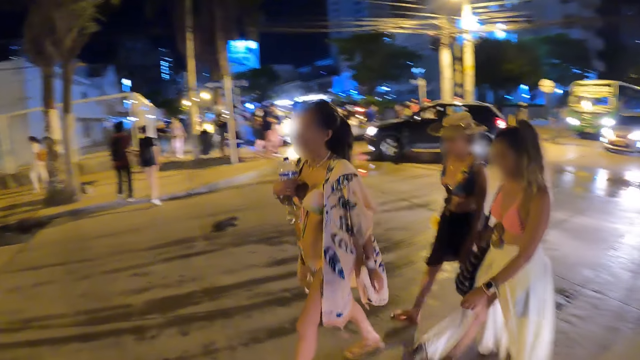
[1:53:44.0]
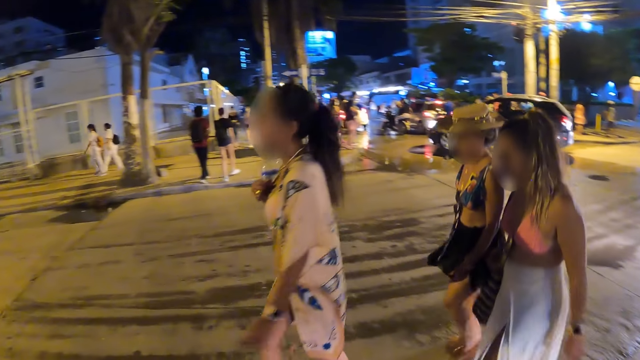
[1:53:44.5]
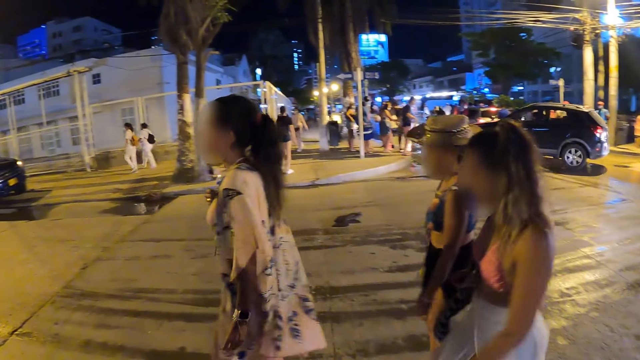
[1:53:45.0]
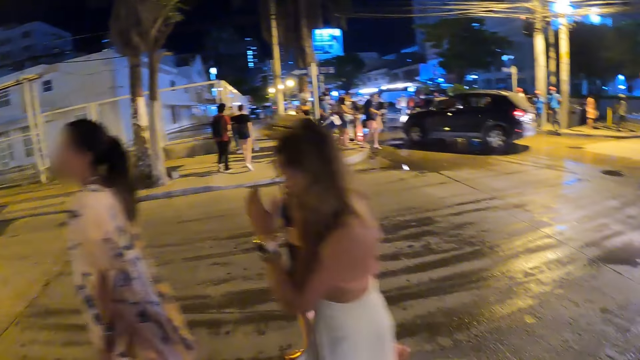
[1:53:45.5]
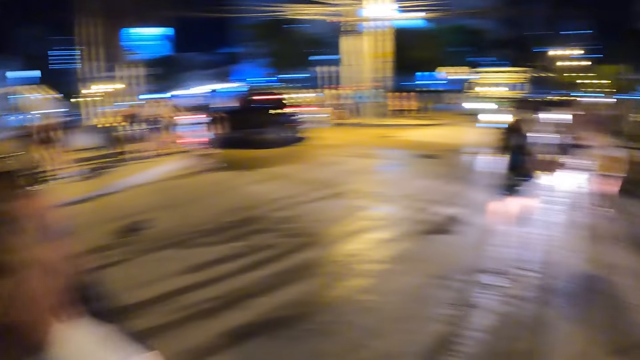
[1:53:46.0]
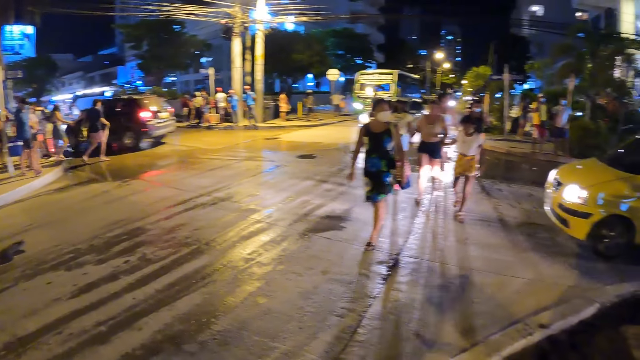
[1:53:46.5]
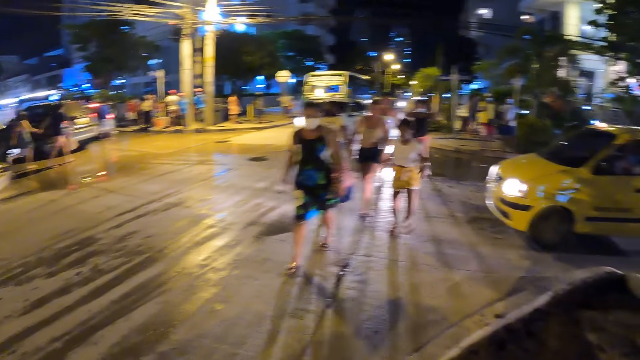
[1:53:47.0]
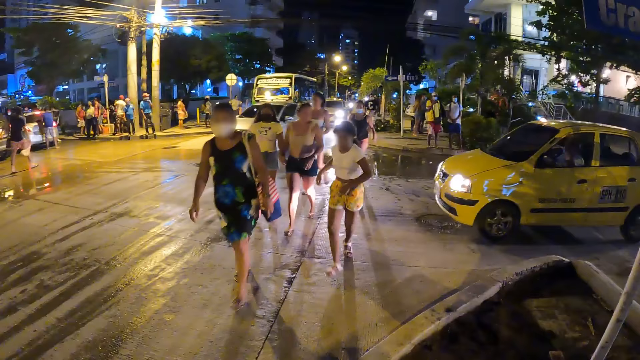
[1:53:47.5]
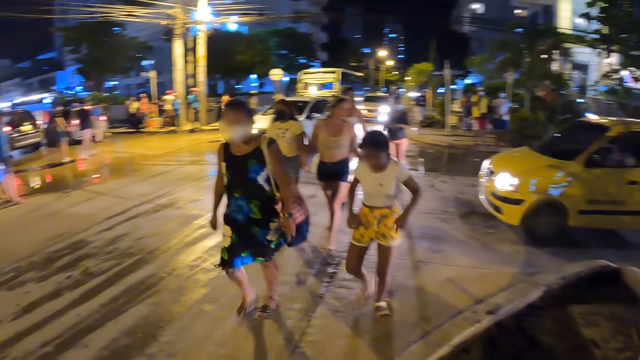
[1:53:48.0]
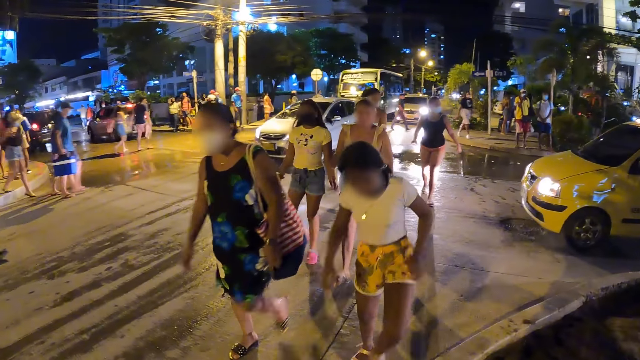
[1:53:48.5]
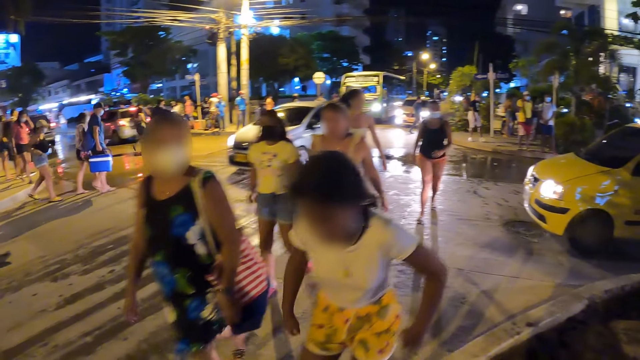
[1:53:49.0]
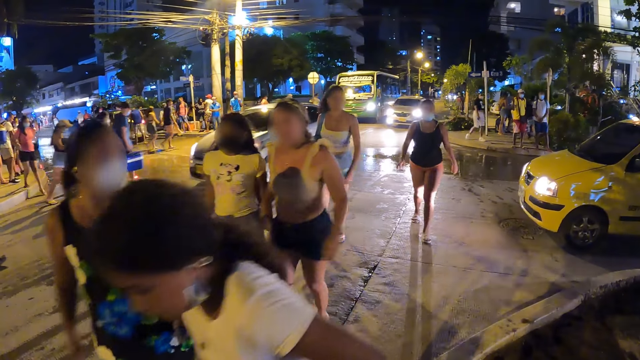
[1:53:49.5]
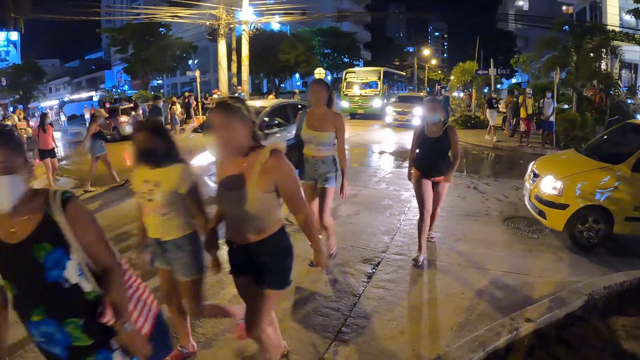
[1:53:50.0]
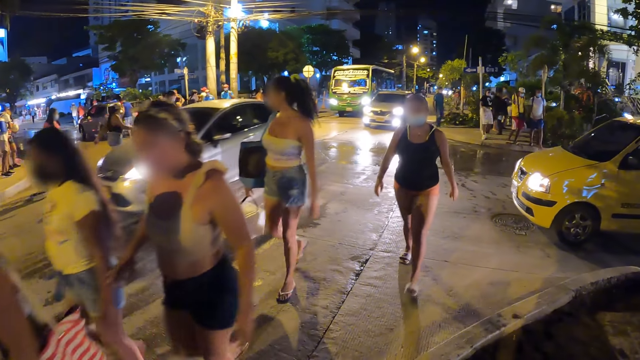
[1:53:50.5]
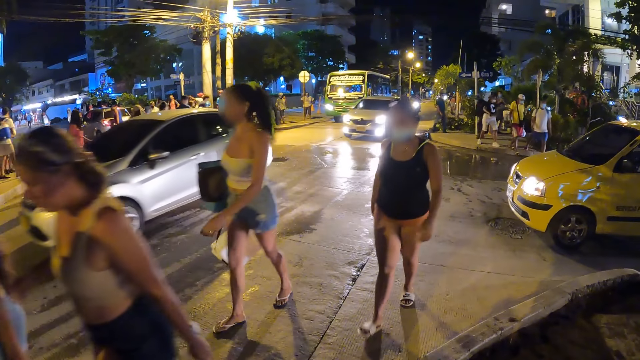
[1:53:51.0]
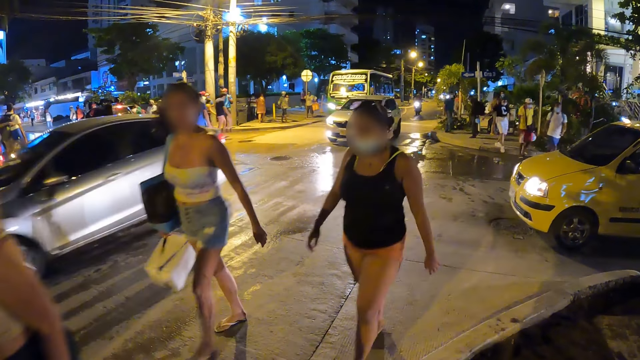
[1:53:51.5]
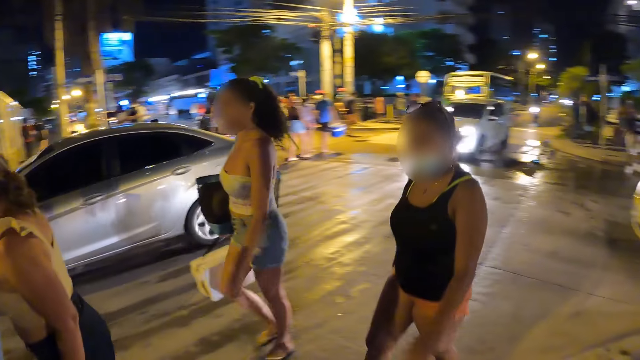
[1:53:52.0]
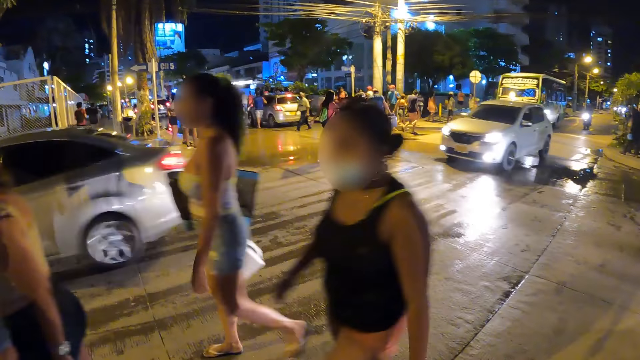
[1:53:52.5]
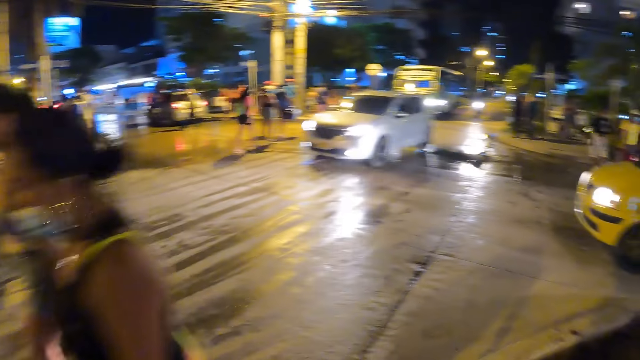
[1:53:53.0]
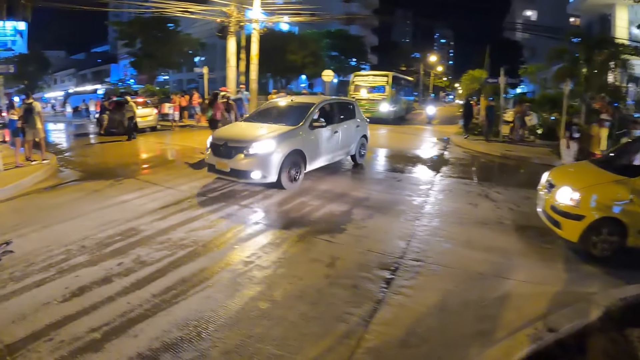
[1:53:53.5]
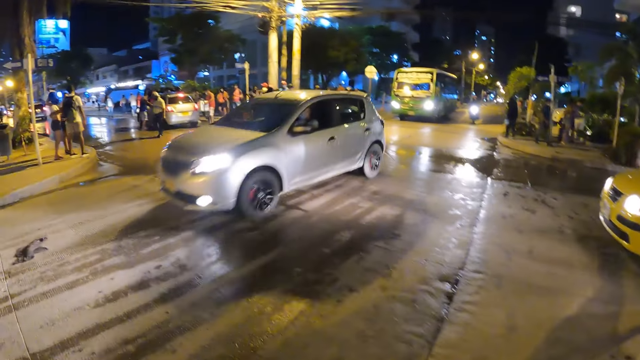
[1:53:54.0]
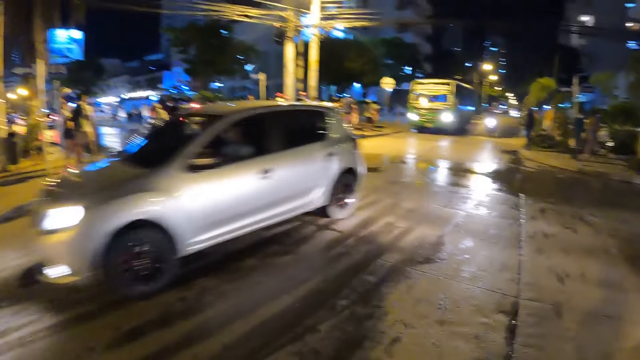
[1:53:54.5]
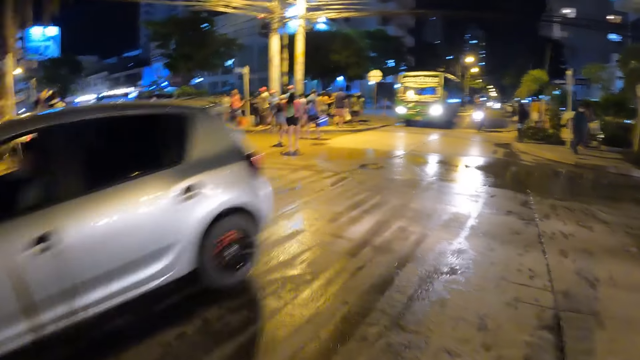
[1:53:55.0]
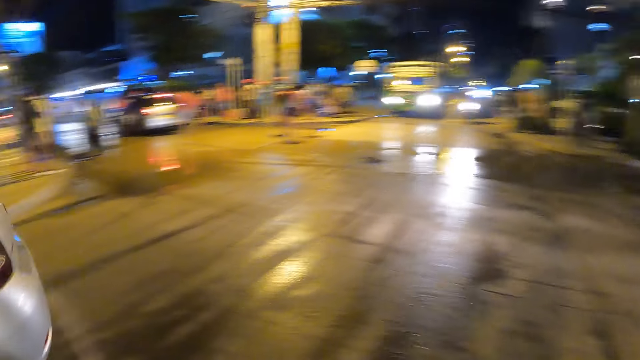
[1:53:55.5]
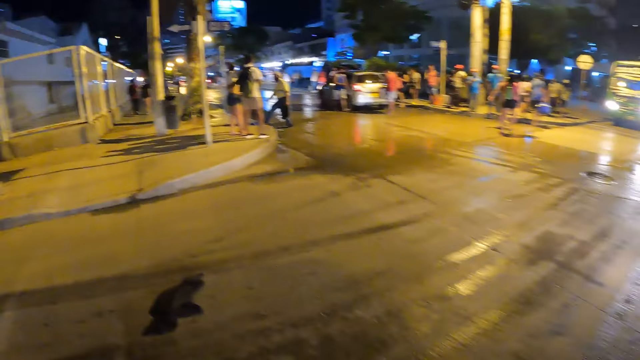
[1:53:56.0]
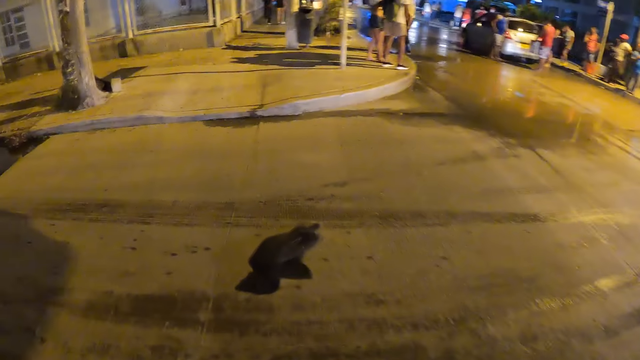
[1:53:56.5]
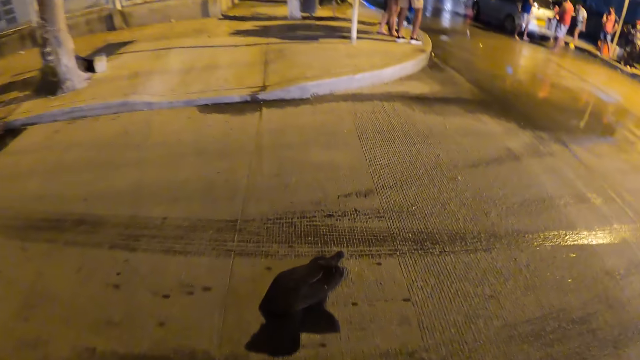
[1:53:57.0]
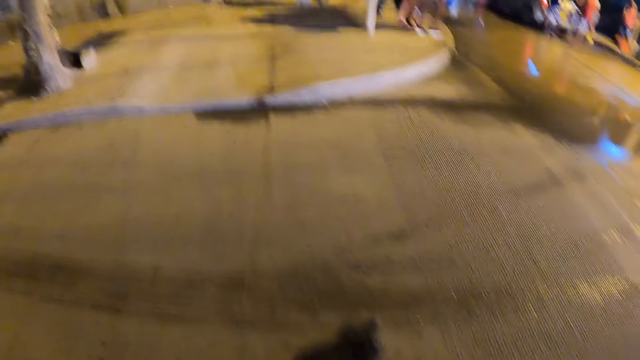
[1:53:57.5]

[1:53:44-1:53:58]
A silver car drives past the camera wearer. A silver car drives past the camera wearer again.

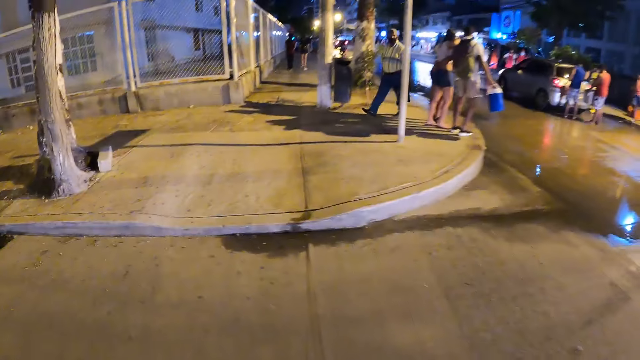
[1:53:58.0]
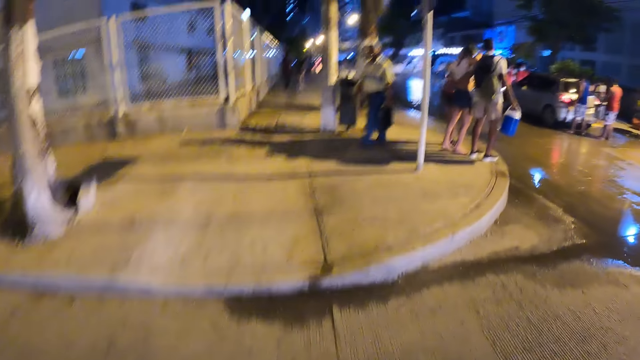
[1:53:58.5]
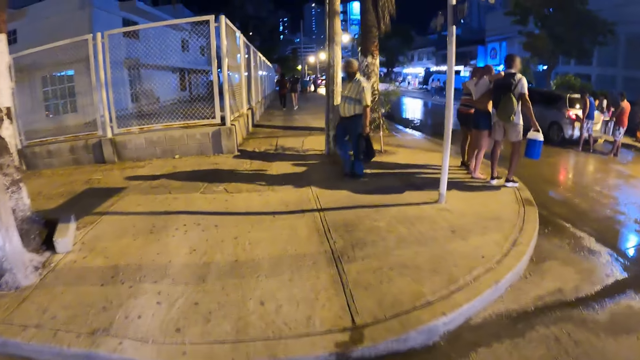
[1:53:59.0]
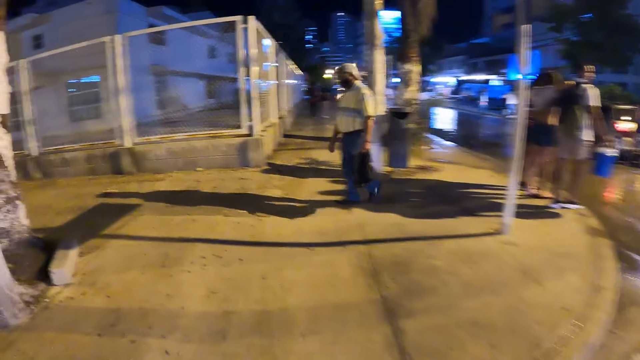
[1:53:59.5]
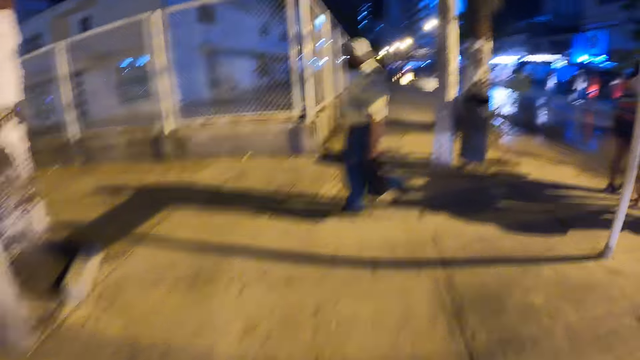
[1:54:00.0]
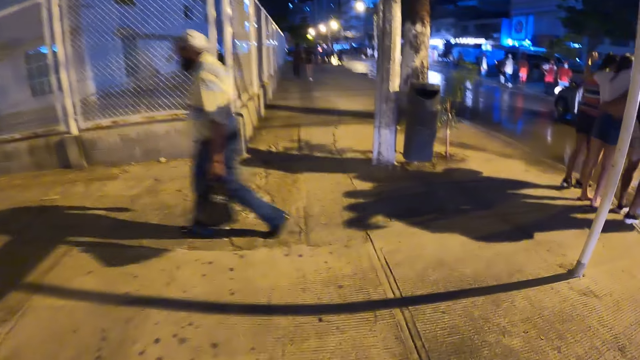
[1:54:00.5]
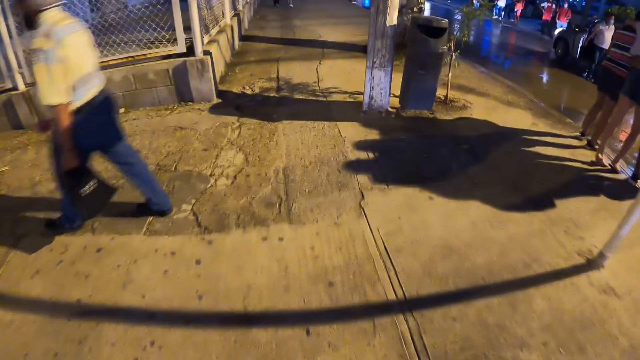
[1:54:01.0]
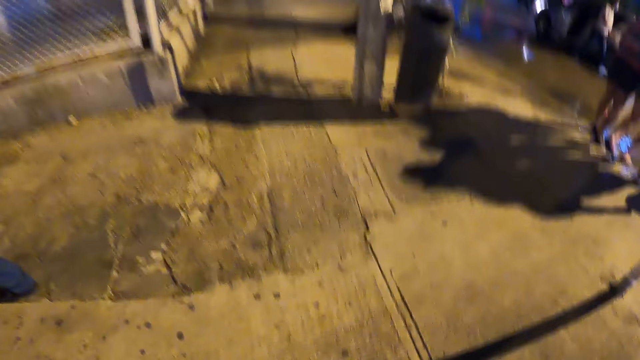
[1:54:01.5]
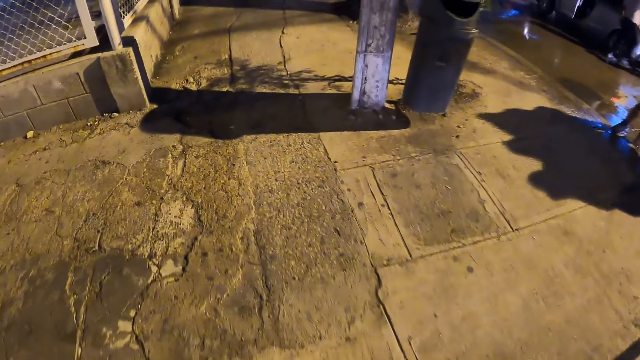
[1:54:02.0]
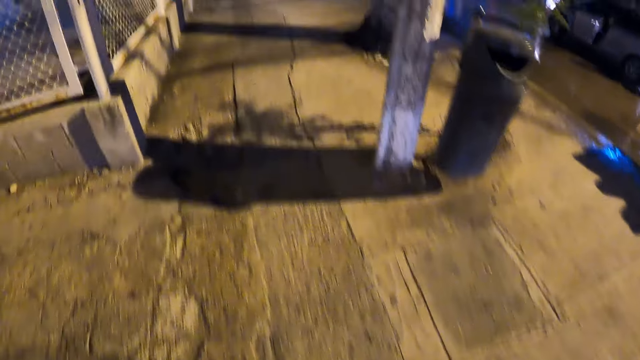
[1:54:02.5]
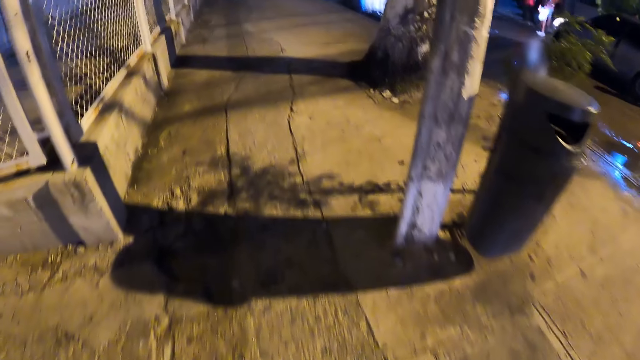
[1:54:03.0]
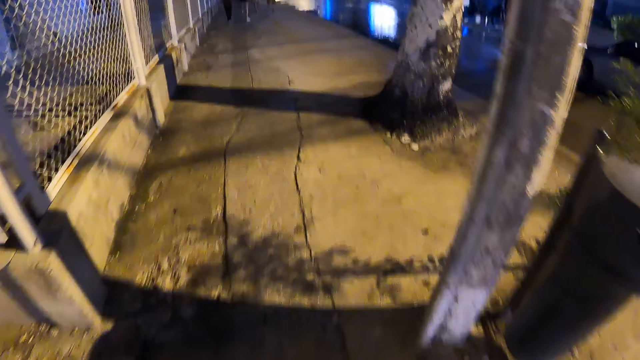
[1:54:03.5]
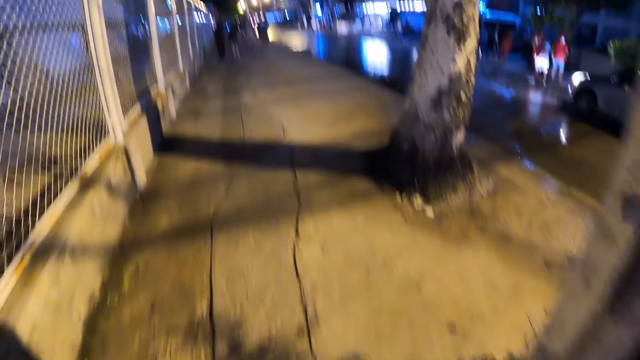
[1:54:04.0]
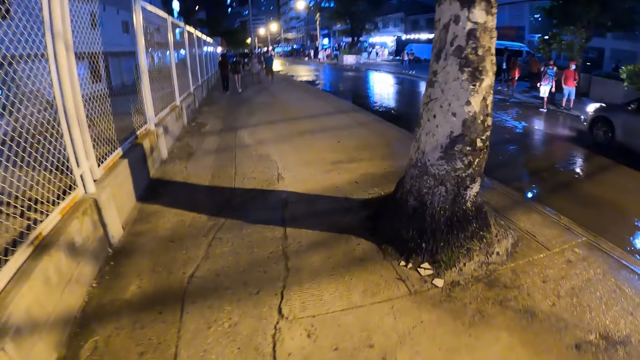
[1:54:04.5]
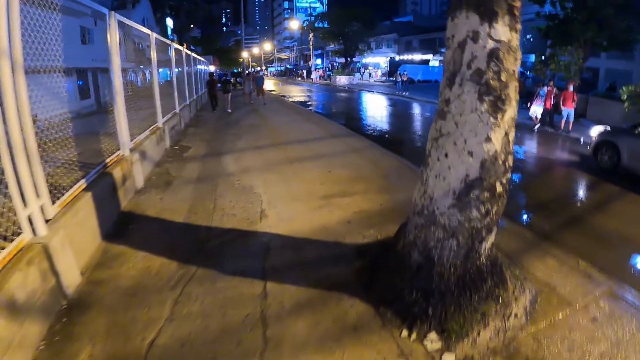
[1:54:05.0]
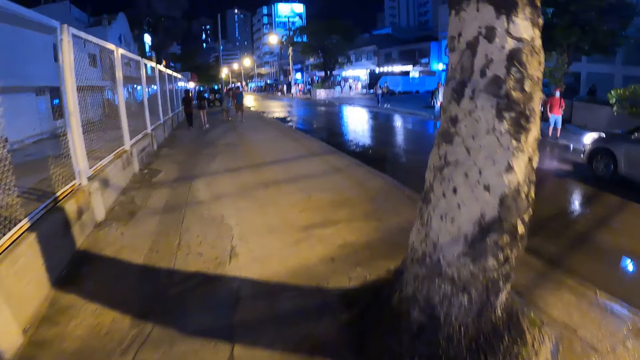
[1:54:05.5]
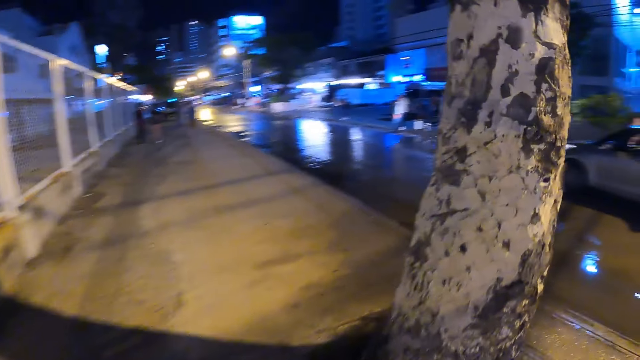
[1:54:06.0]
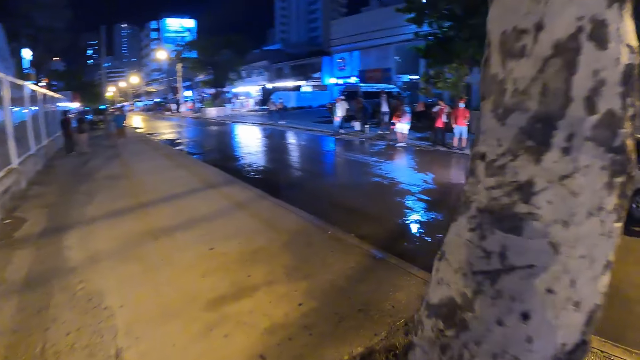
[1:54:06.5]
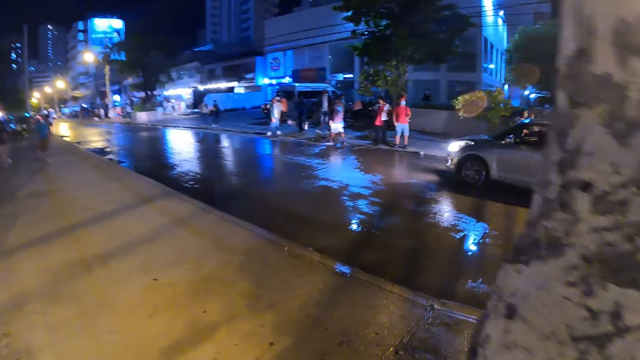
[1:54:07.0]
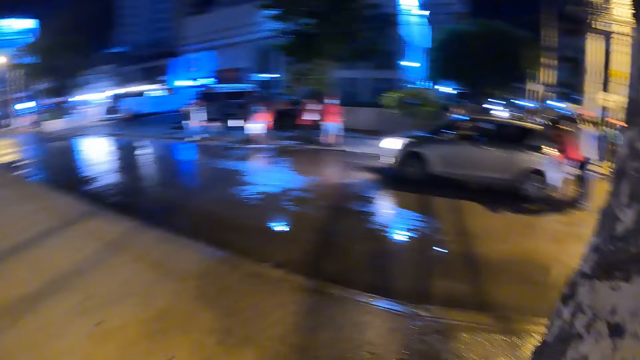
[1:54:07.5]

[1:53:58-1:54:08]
The camera wearer walks along the paved walkway.
